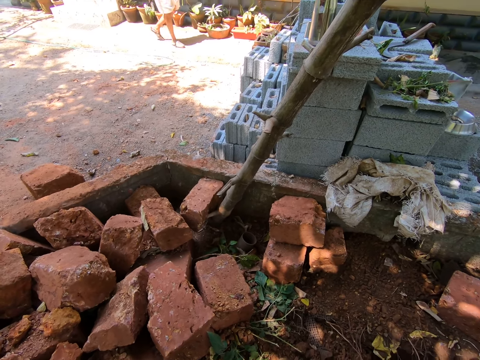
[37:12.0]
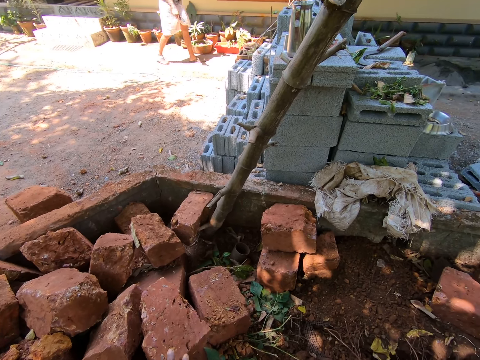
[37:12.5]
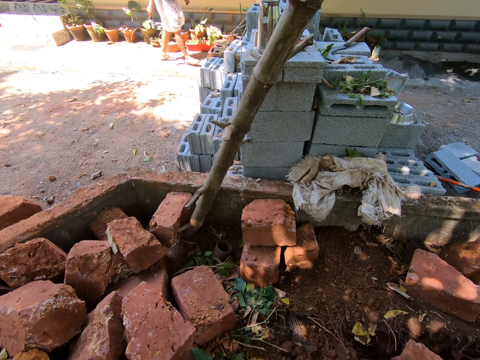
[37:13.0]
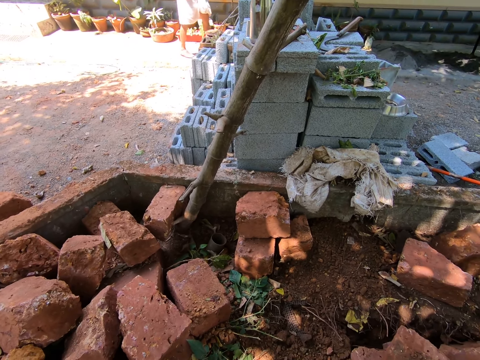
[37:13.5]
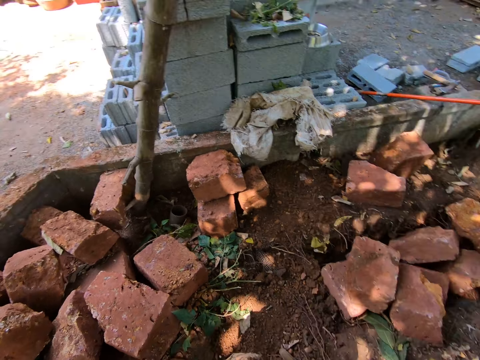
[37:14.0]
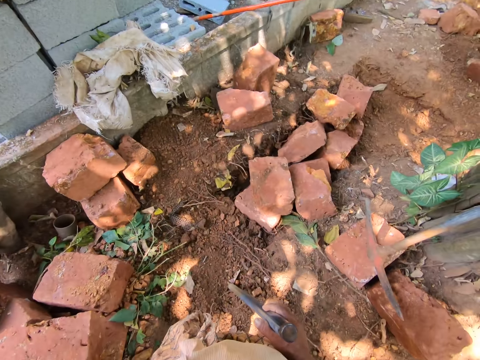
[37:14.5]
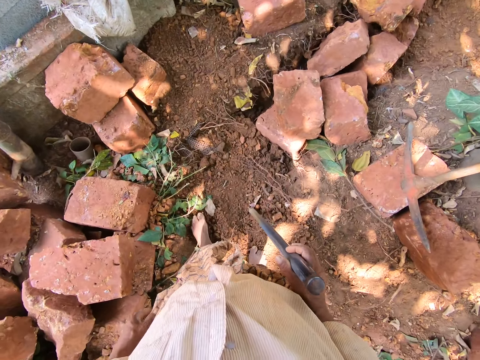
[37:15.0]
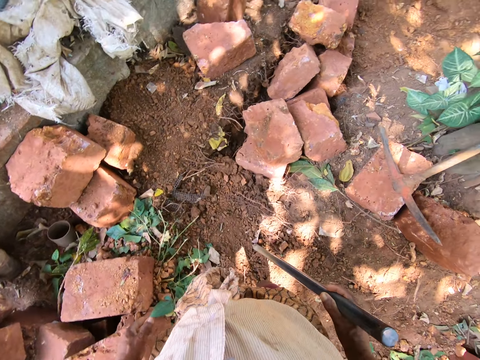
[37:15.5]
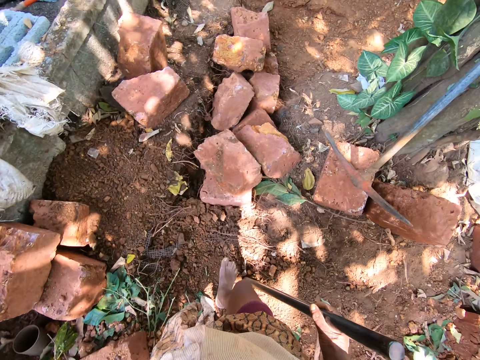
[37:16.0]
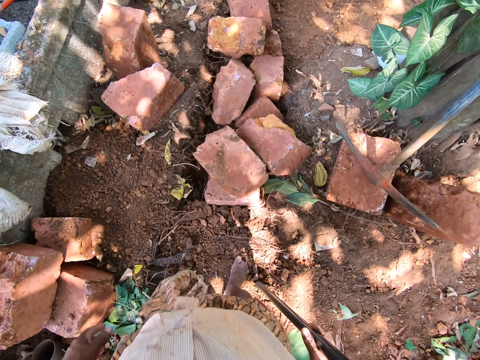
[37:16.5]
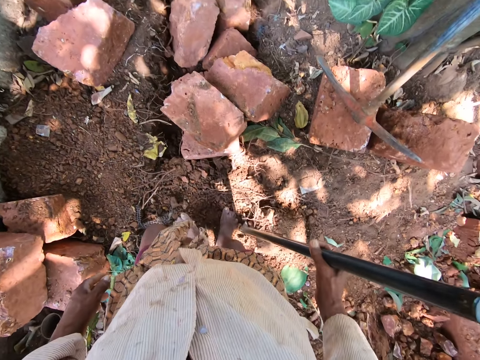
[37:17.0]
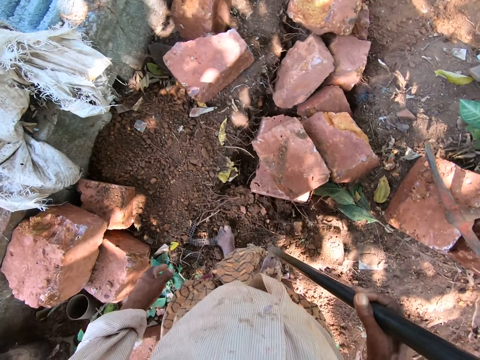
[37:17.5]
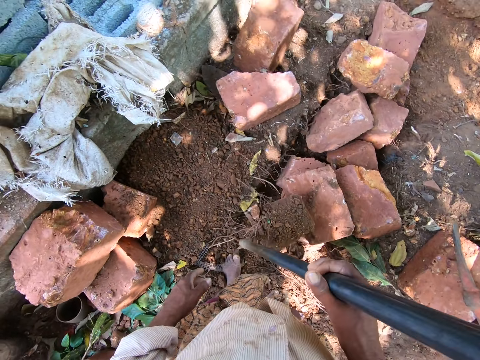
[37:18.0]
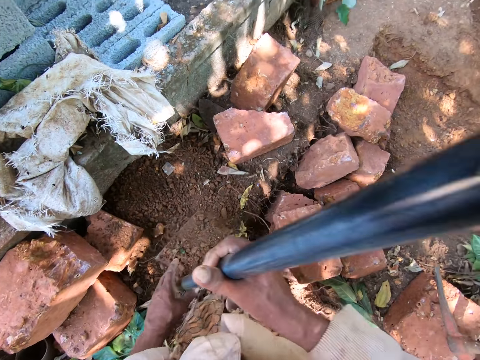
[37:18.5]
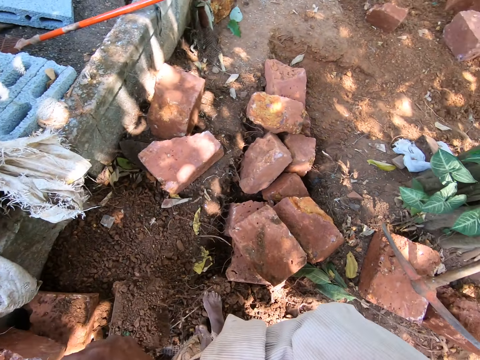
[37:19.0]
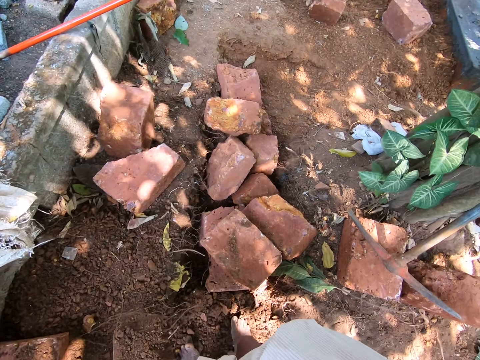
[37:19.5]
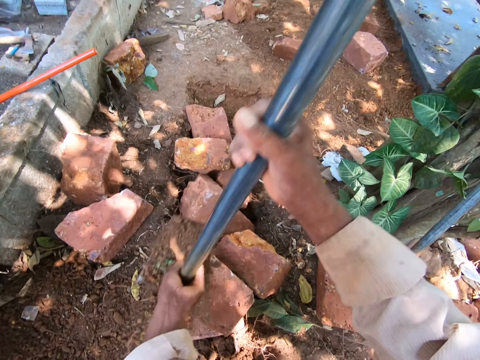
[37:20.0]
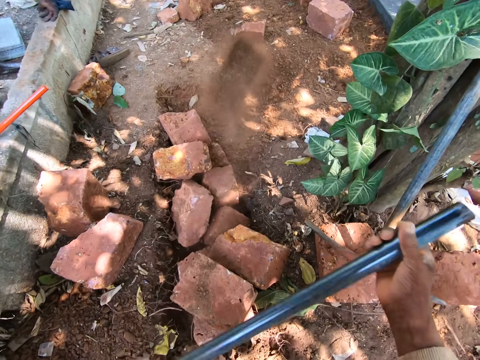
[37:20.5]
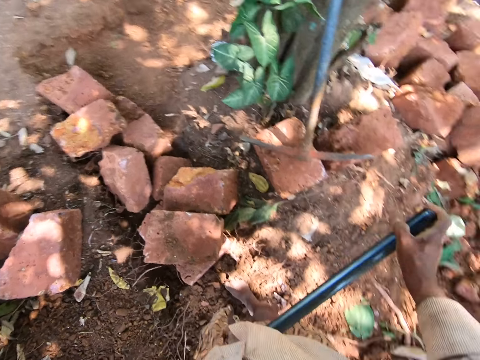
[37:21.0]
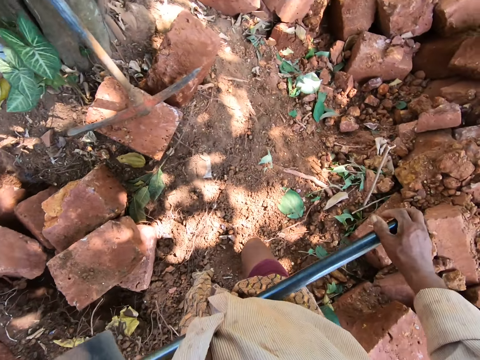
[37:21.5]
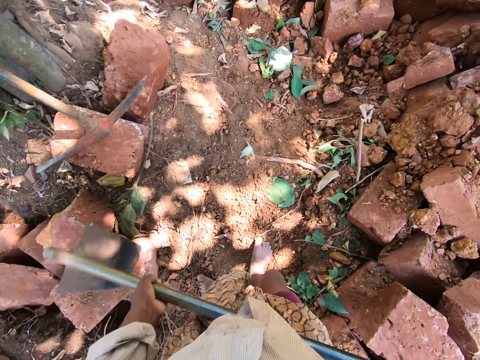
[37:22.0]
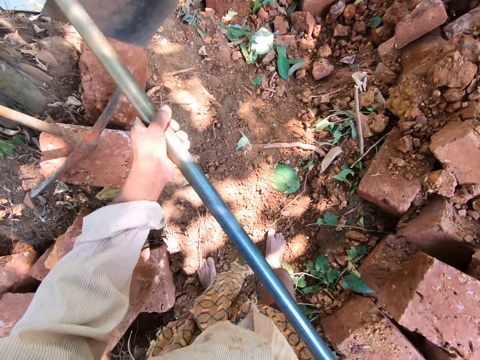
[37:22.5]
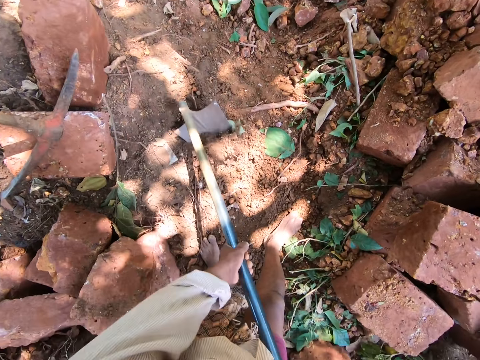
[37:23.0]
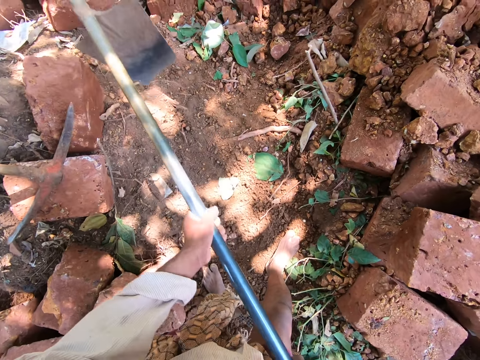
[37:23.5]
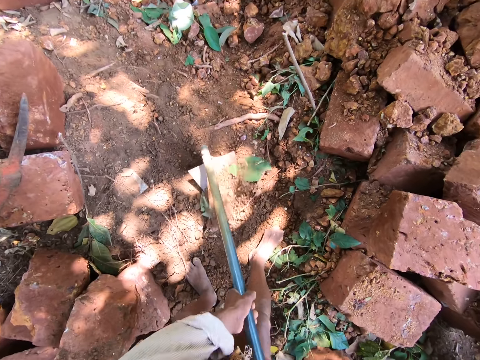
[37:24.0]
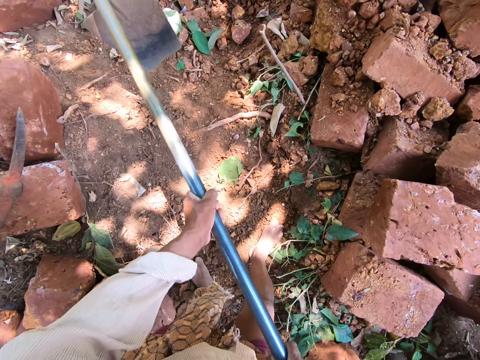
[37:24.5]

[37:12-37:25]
The camera wearer takes the hoe in his right hand from the ground. He holds the hoe with both hands. He throws the sand on the hoe in his hands on the ground. He looks around. He digs sand from the ground with the hoe in his hands.

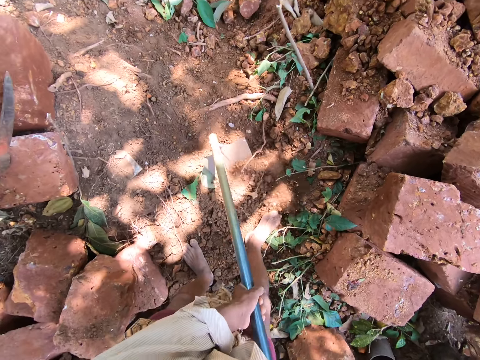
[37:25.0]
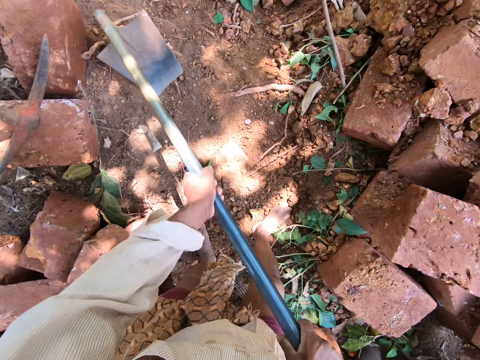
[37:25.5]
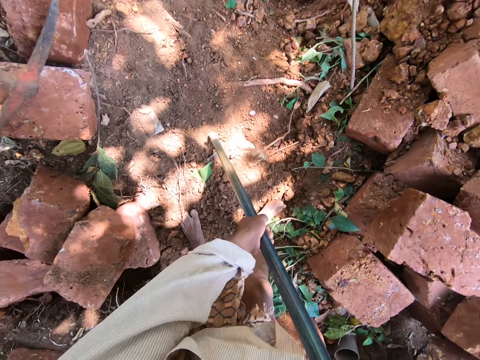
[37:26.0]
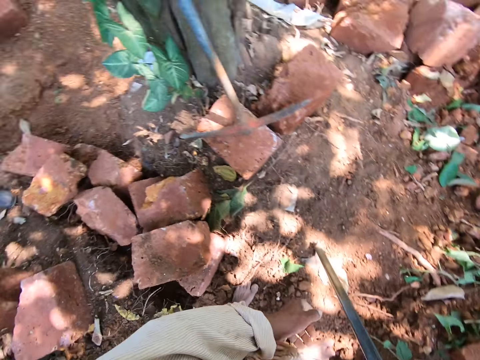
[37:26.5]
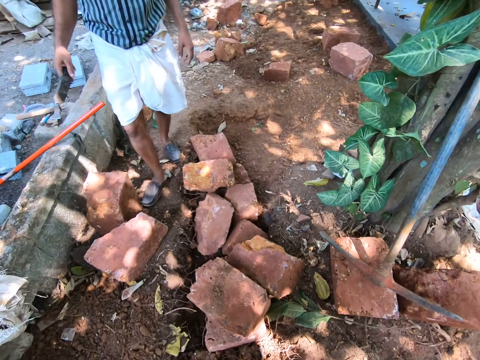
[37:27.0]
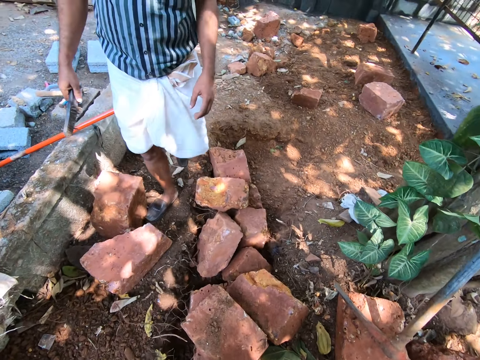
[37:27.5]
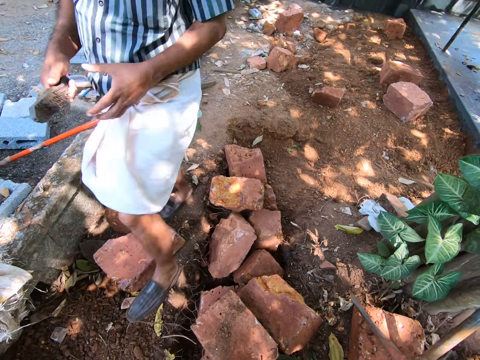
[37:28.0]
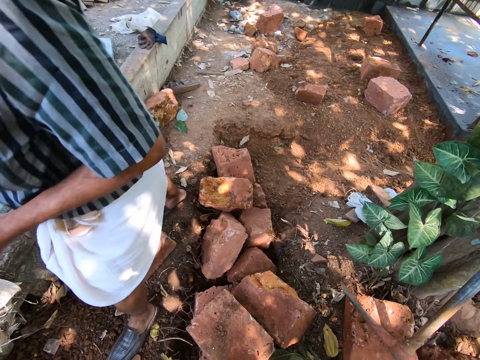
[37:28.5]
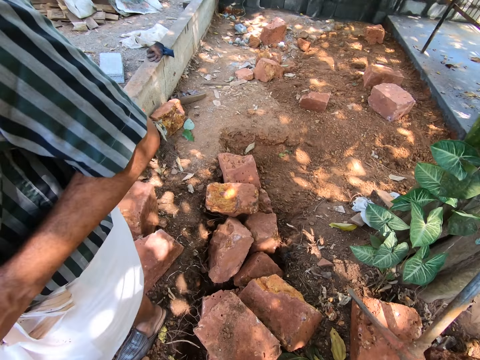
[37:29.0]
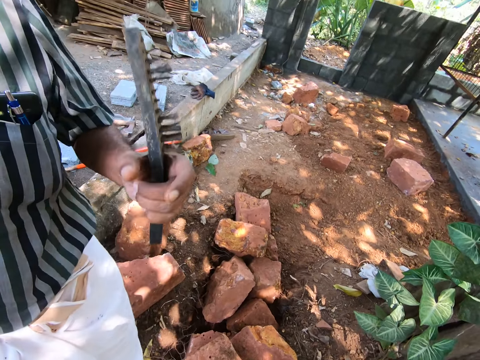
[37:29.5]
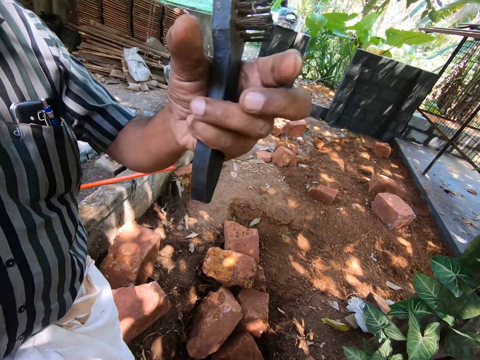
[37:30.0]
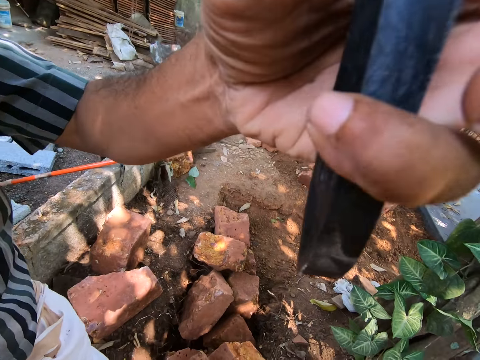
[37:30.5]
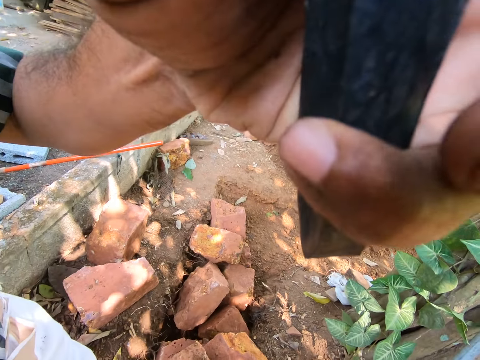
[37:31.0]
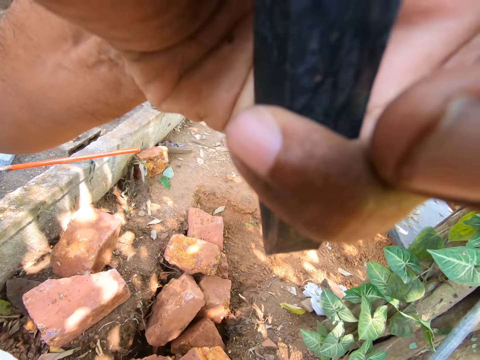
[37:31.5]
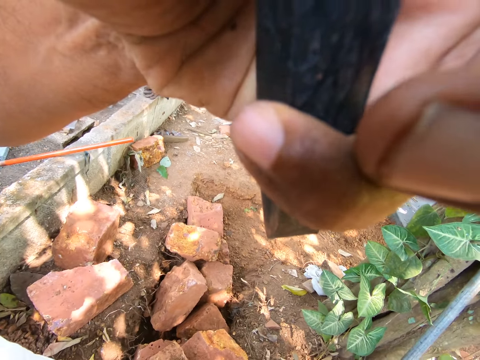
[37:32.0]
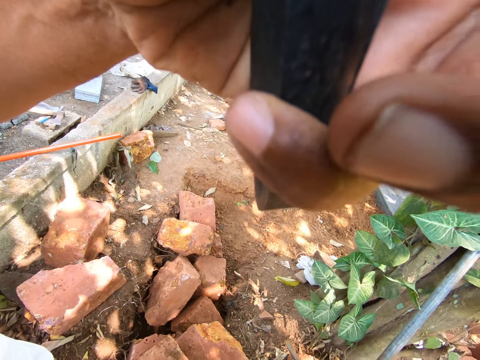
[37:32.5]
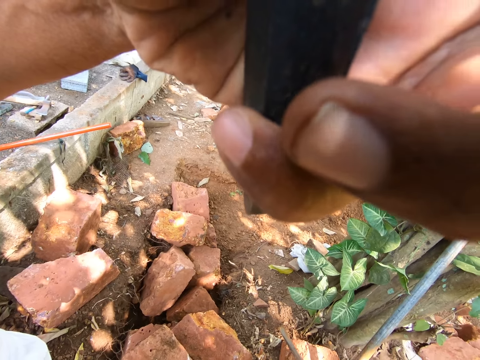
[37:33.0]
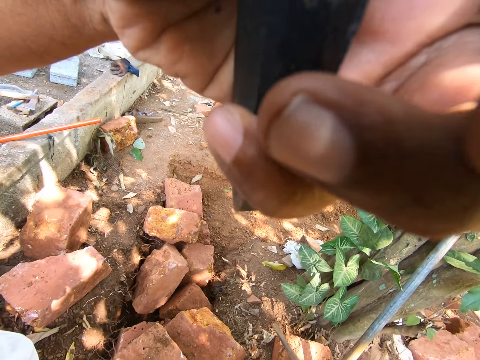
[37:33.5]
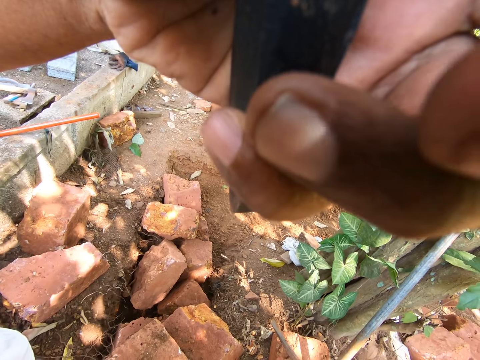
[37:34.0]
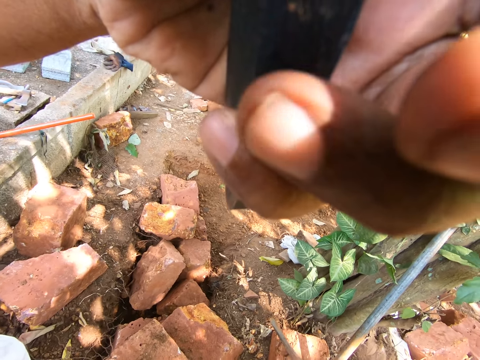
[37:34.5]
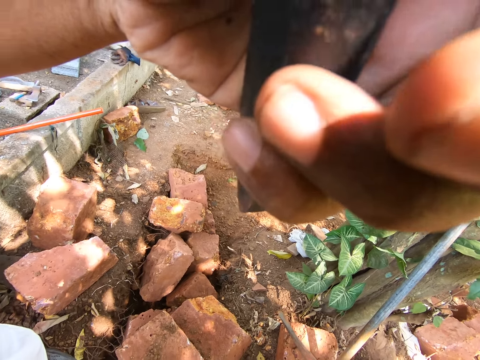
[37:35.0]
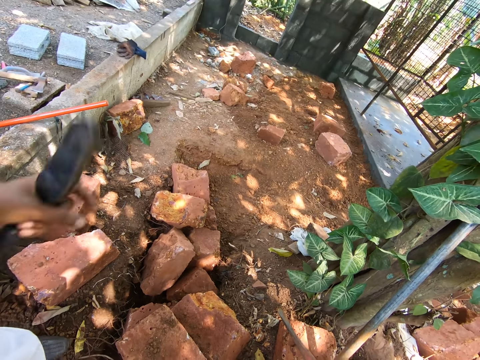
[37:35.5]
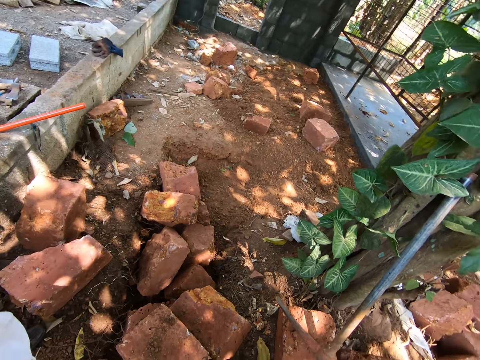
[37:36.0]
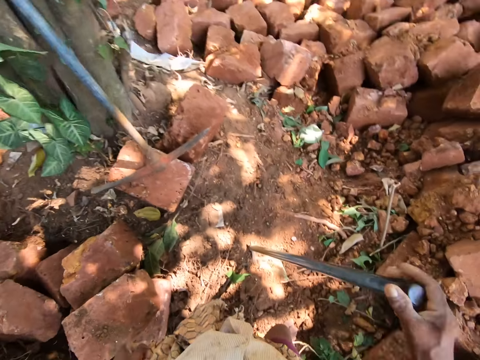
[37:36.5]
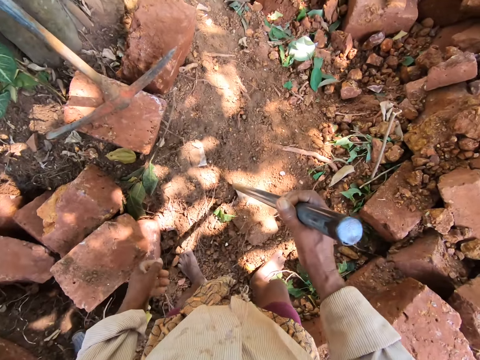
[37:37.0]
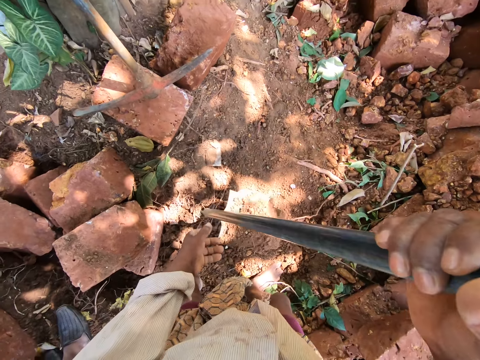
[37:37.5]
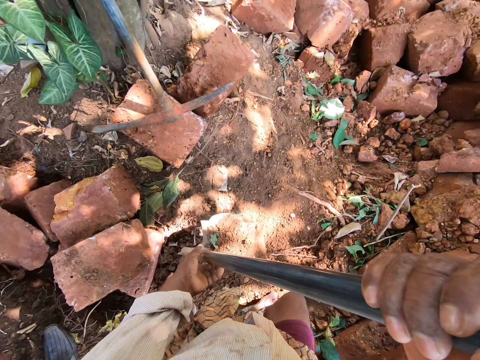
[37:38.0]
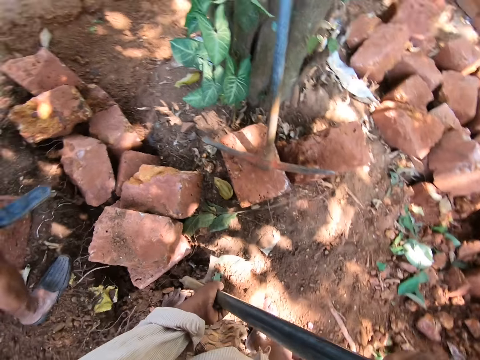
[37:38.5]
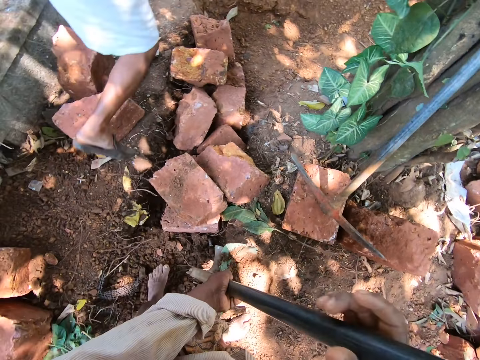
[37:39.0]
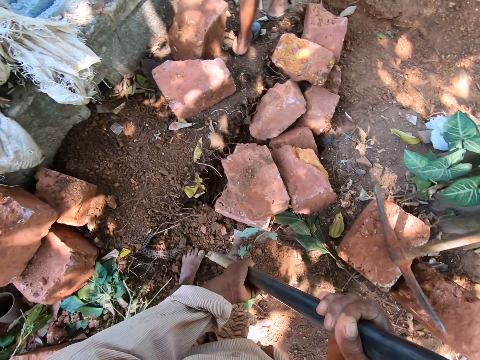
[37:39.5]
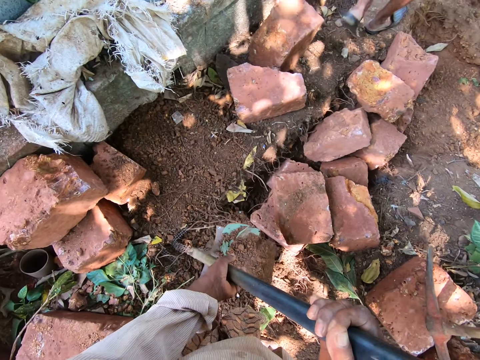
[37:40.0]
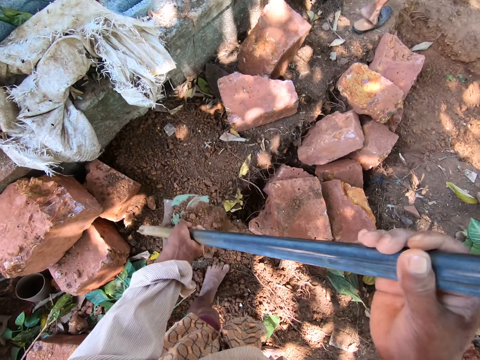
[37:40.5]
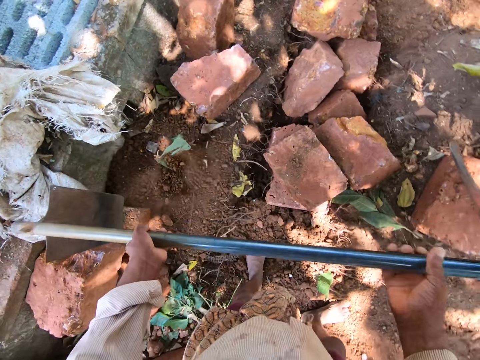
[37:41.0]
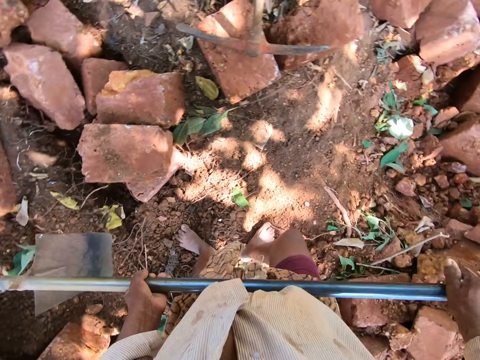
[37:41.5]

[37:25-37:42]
The camera wearer scoops the sand on the ground with the hoe in his hands. He holds the hoe on the ground with his right hand and looks around. A man walks towards the camera wearer. The man holds a brush in his right hand. The camera wearer converses with the man. The man passes the brush in his right hand to his left hand. The man adjusts a camera on the head of the camera wearer. The camera wearer converses with the man. He takes the hoe with the soil in his right hand from the ground. He holds the hoe with both hands. The man holds the brush in his right hand. The man walks away from the camera wearer. The camera wearer walks on the building site. He throws the sand on the hoe in his hands on the ground.
